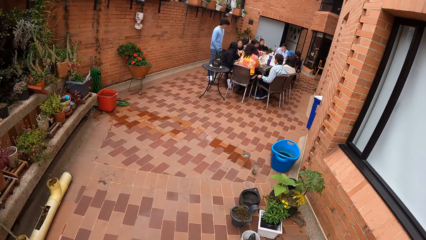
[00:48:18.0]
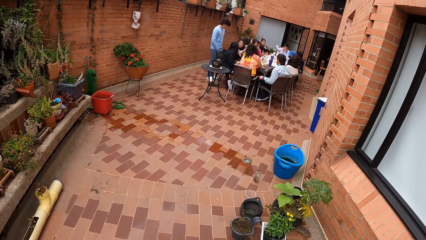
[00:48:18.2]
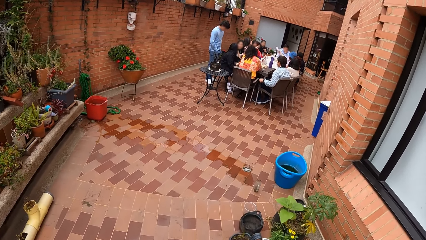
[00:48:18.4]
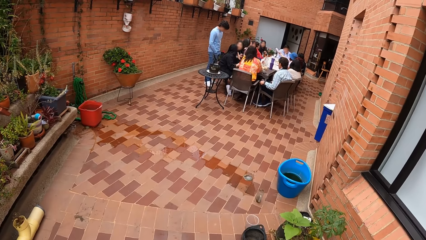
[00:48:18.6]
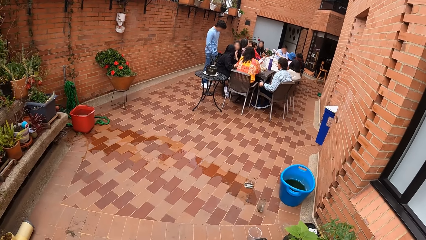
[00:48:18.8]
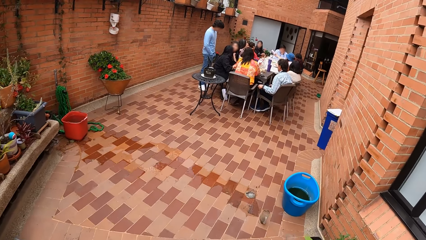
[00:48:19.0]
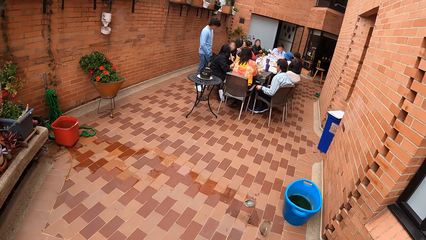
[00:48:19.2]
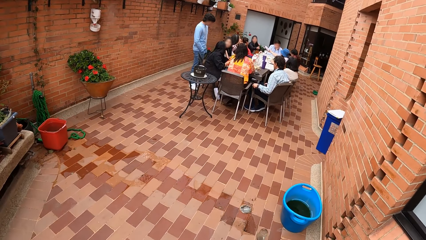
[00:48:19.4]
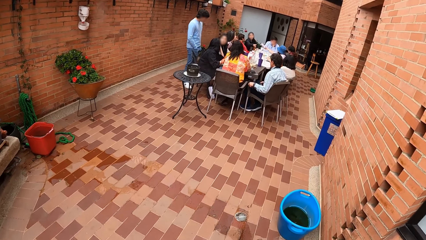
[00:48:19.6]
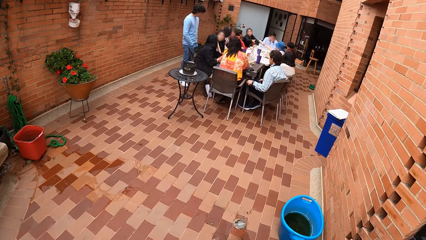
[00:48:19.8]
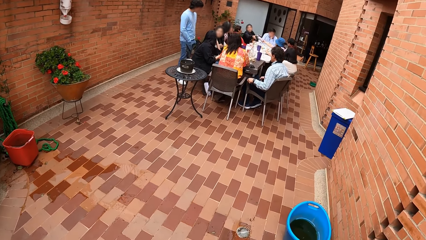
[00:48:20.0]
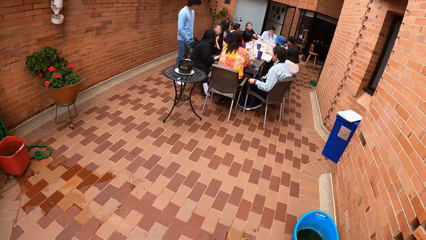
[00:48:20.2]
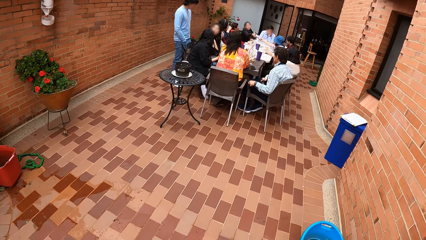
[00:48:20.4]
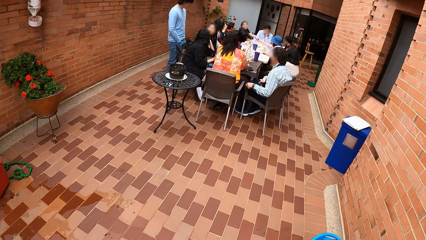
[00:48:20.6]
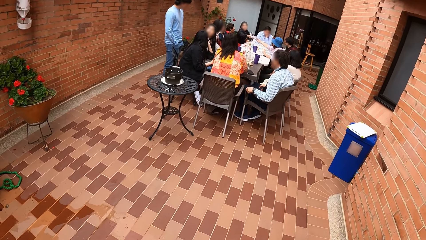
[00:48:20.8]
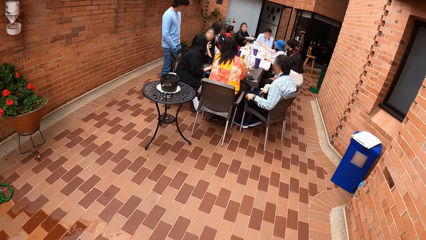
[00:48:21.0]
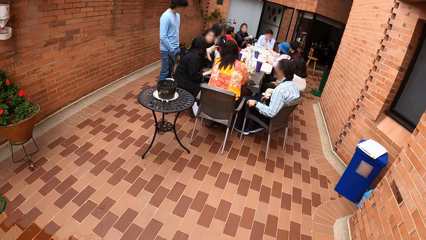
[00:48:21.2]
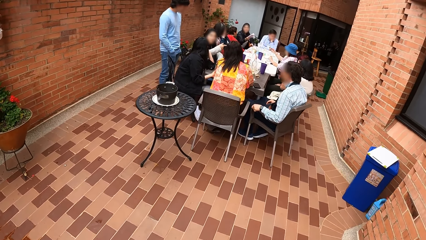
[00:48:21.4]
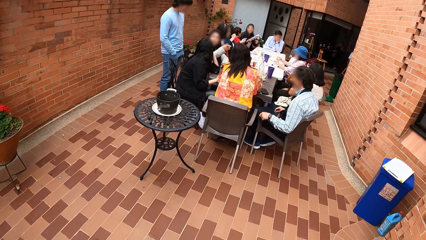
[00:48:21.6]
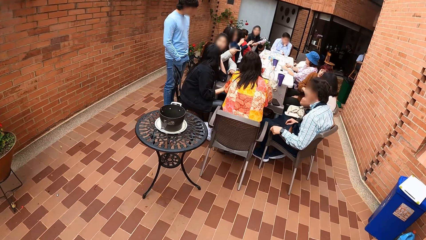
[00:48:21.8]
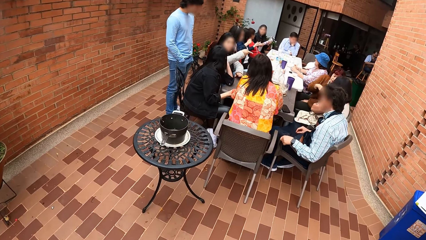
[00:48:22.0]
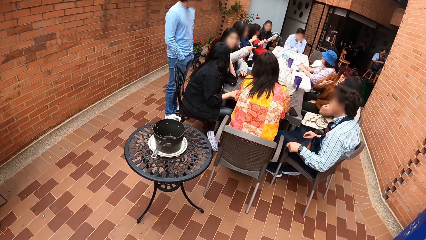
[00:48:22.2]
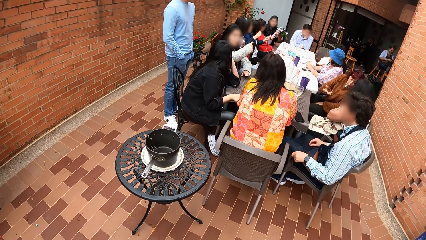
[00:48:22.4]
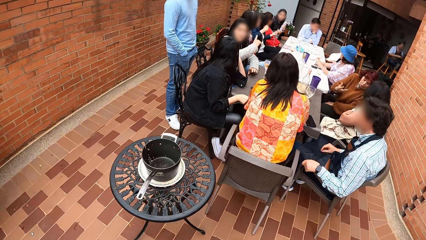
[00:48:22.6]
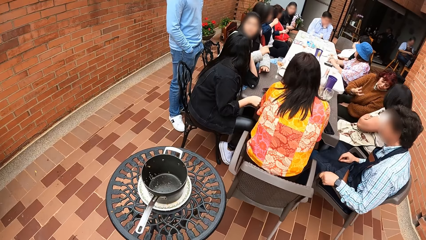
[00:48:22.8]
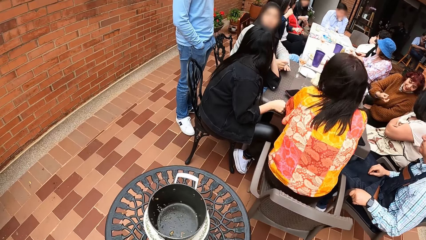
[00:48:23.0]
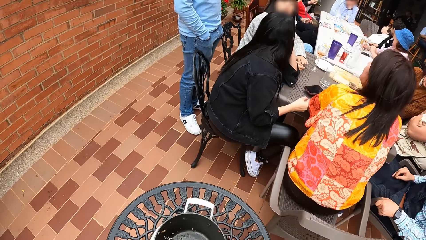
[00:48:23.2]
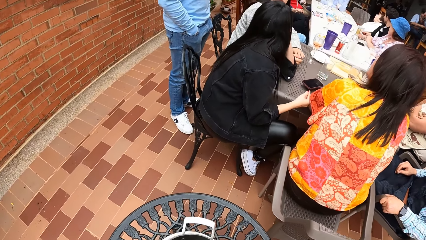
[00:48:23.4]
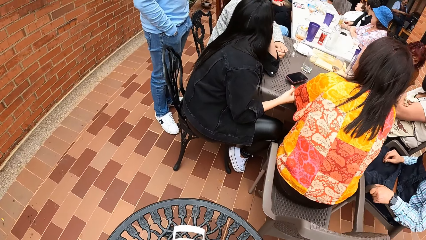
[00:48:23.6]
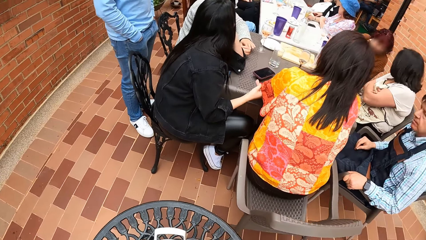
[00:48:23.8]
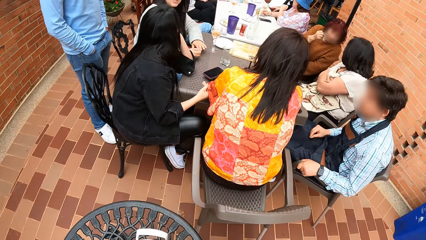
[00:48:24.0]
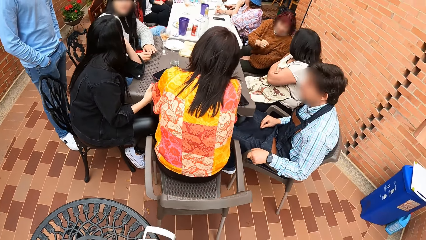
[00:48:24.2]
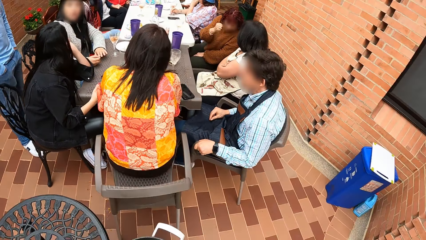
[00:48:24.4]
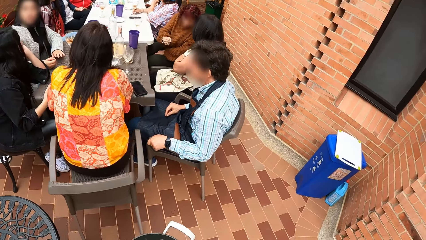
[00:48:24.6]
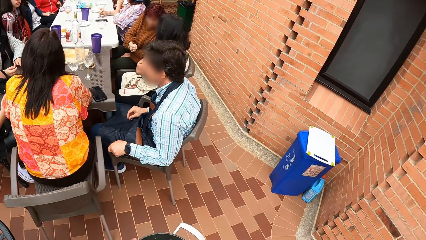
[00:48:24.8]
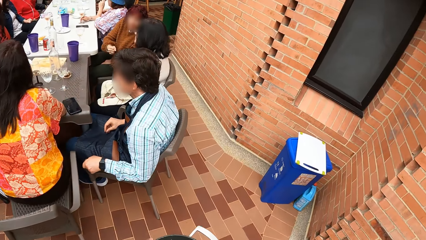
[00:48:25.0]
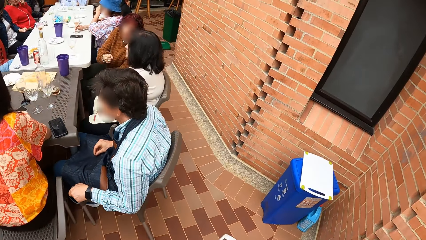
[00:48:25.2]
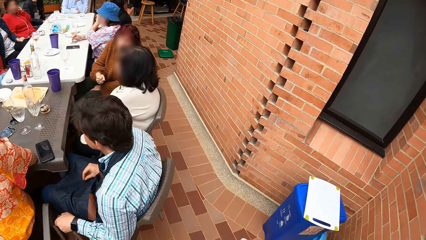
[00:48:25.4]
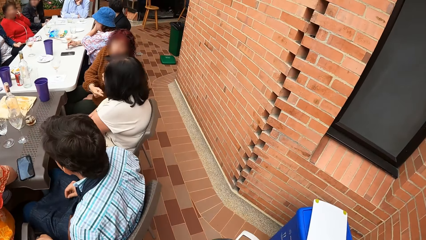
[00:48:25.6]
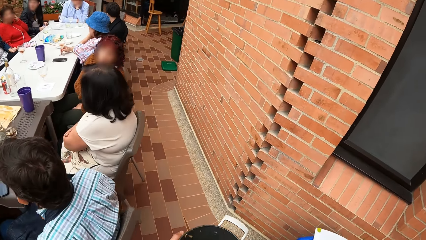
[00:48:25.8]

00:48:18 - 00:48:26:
The camera wearer carries a pot from a table with his right hand. He walks beside the wall.

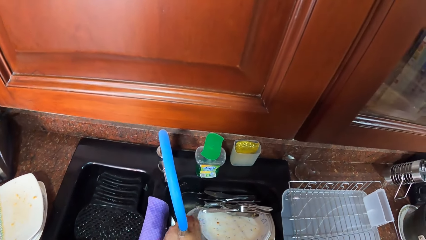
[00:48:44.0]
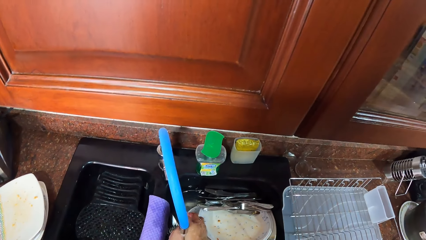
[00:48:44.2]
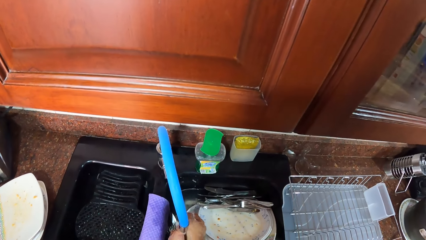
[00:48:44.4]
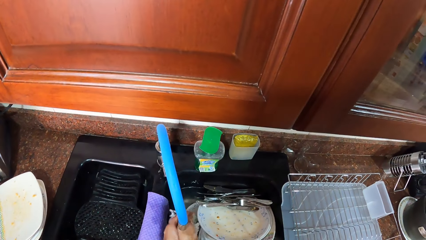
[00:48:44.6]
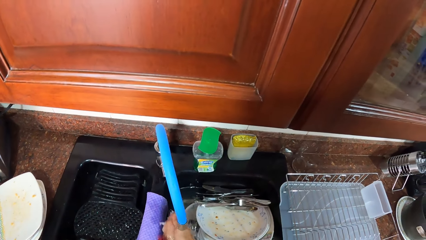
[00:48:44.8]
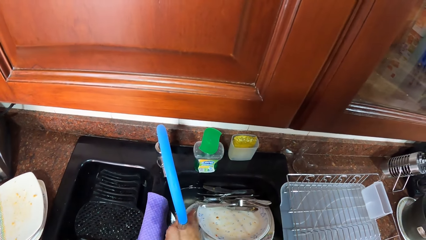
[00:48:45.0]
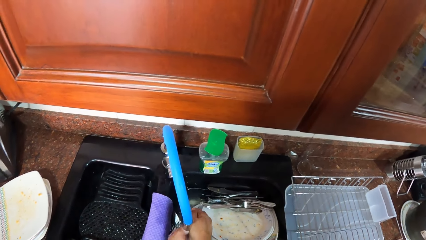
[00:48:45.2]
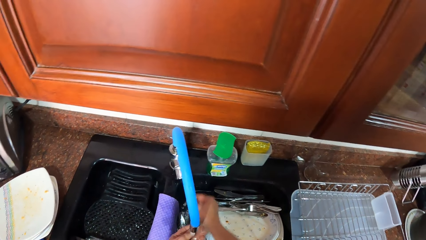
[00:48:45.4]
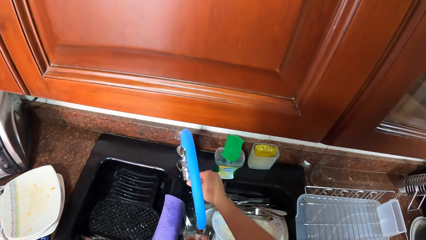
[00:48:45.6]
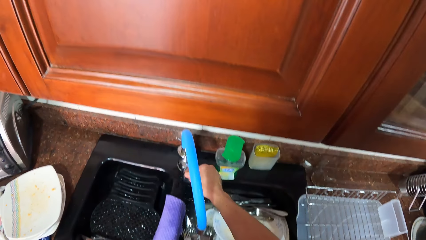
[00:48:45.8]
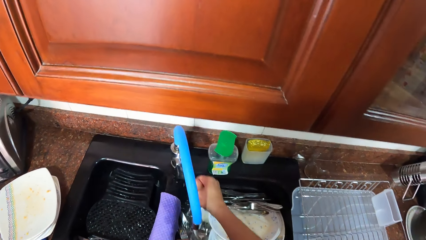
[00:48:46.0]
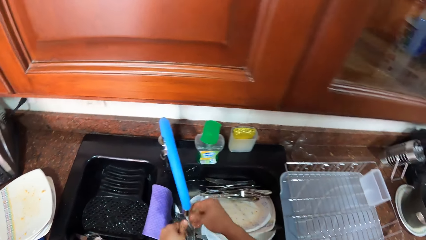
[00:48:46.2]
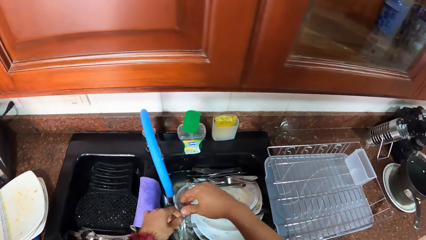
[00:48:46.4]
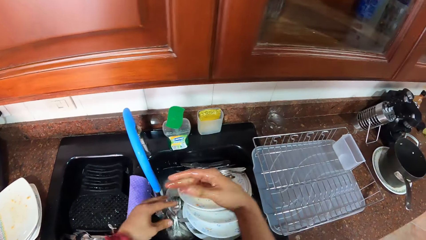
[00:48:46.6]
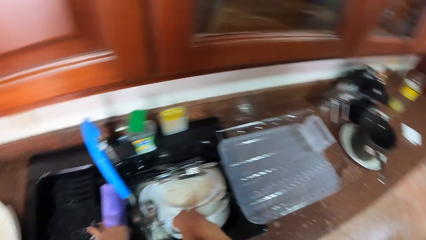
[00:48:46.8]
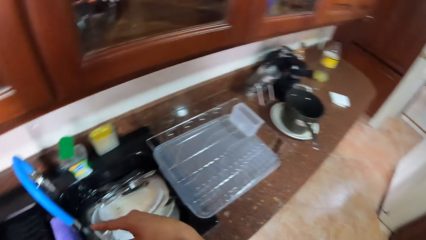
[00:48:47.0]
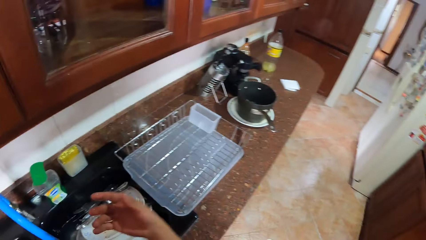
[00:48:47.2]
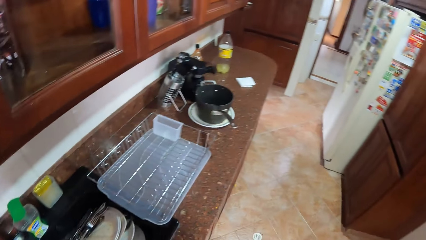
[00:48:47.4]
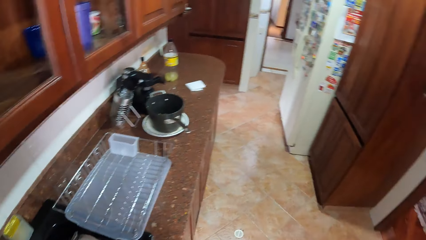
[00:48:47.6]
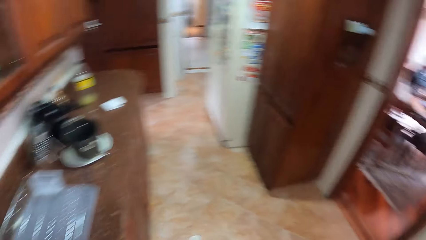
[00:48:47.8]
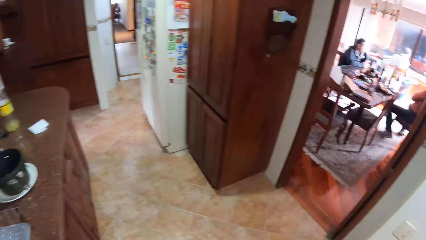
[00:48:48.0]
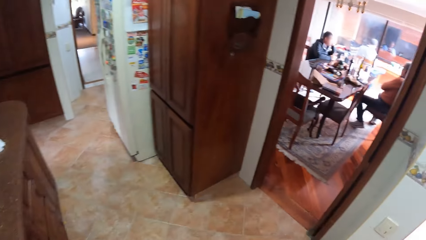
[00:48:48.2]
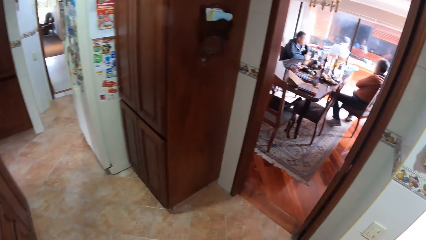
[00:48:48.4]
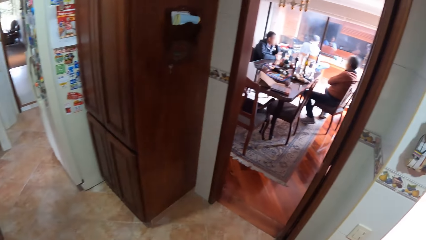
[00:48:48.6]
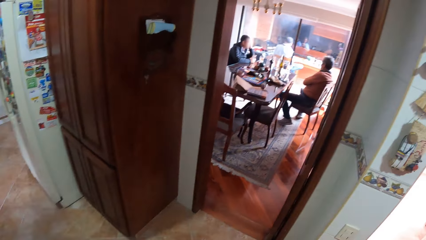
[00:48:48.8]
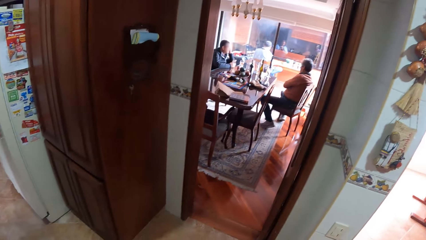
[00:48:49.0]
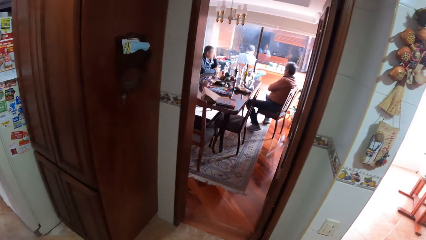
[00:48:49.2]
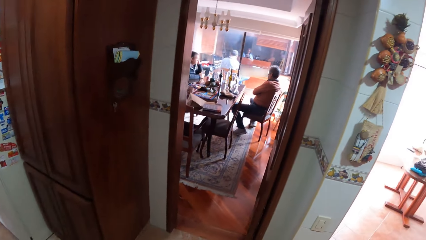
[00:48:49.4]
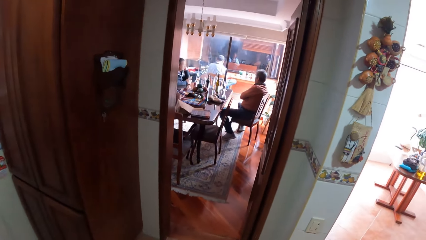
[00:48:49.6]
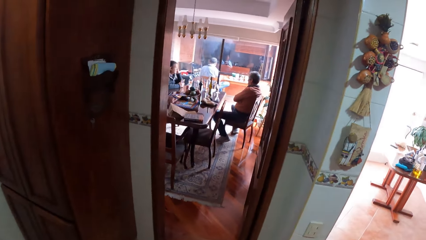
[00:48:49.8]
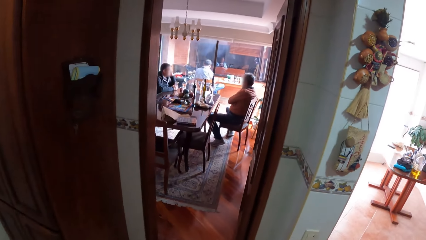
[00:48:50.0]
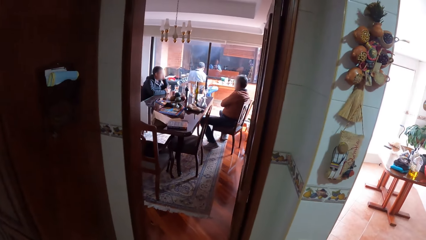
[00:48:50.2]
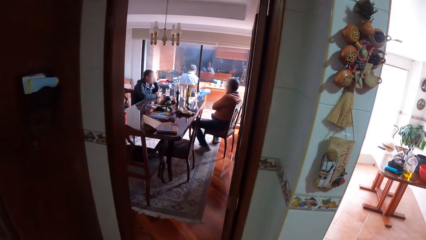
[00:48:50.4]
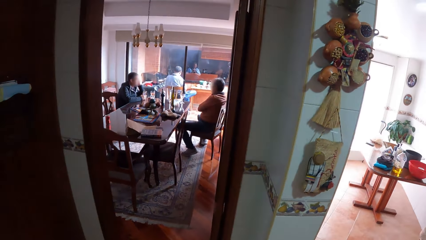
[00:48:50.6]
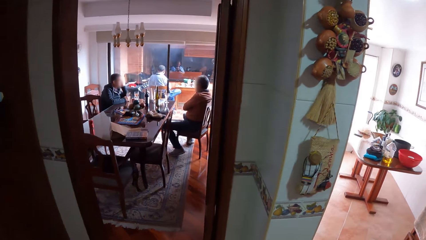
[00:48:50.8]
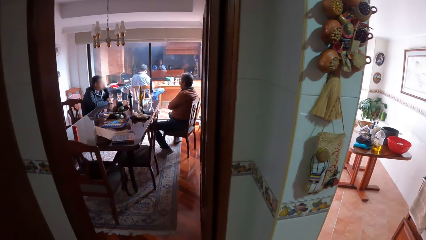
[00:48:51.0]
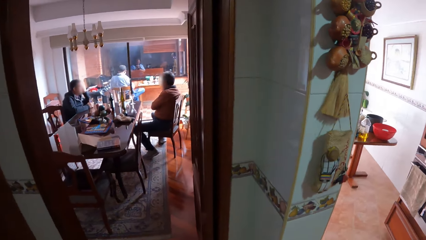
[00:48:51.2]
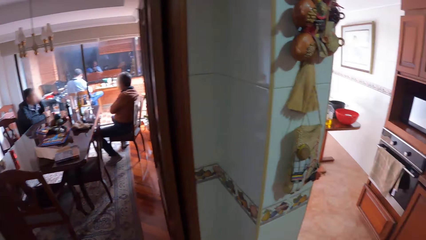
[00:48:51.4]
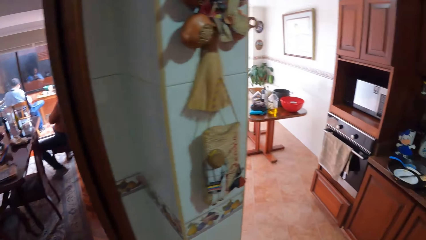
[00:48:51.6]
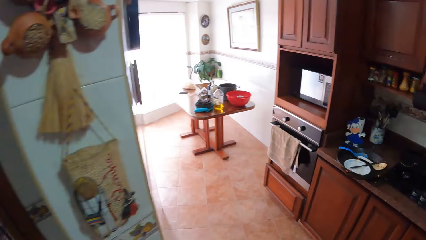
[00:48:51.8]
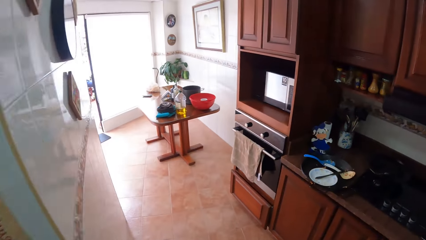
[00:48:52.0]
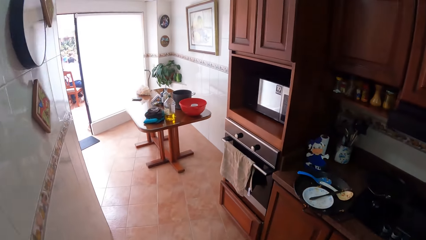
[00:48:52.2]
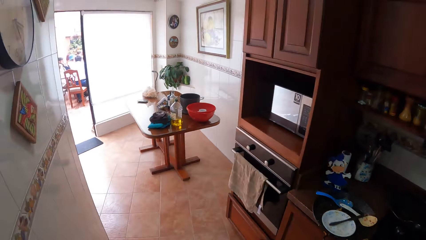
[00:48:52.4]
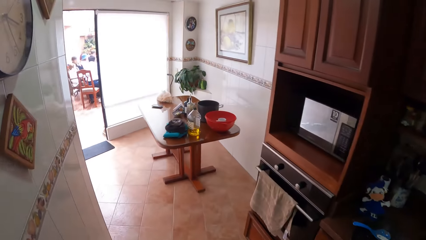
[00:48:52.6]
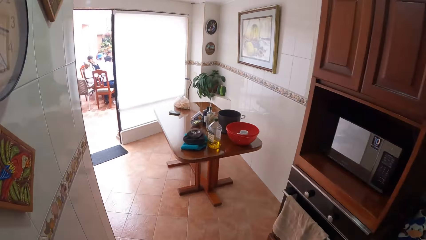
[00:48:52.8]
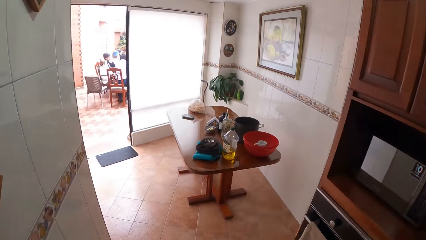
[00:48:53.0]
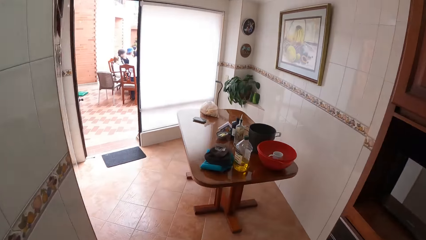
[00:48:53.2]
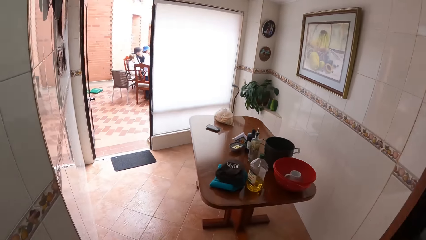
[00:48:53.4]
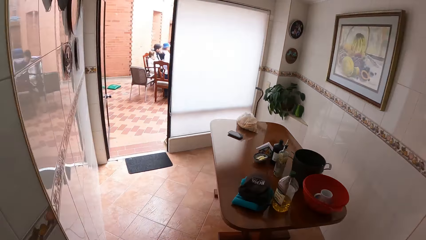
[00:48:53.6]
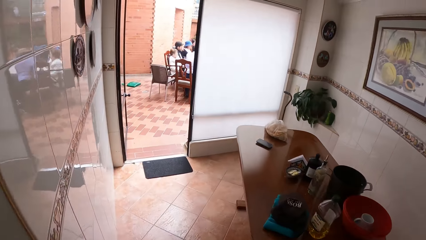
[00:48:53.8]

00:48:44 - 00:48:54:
The camera wearer turns off the tap with his right hand. He shakes his hands. He walks in the room.
